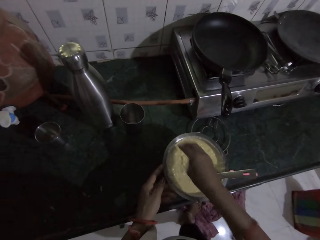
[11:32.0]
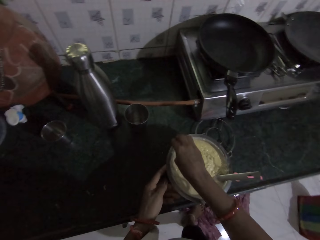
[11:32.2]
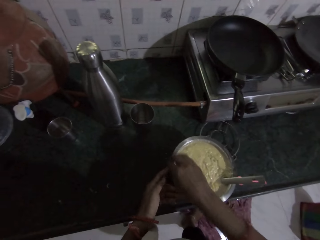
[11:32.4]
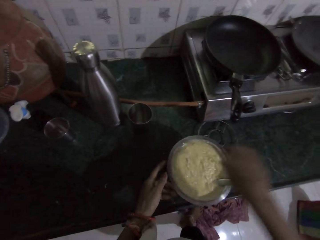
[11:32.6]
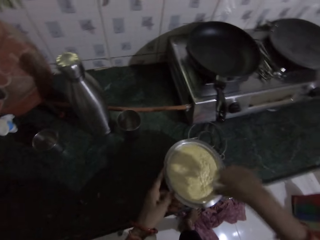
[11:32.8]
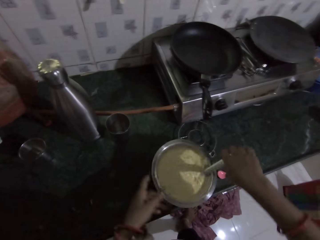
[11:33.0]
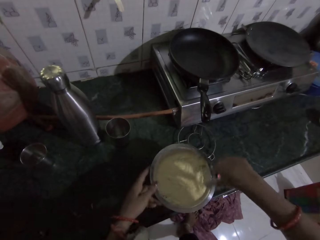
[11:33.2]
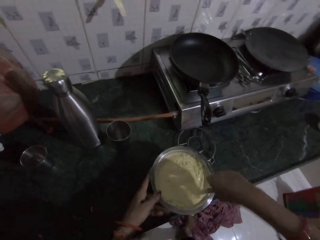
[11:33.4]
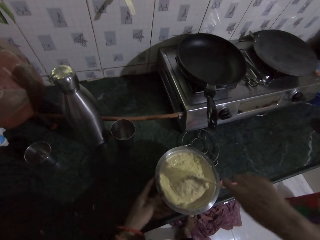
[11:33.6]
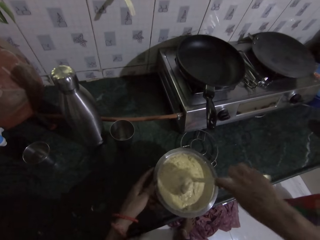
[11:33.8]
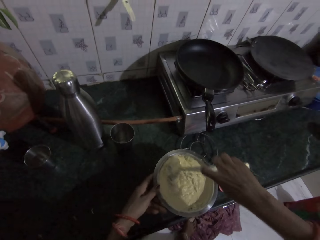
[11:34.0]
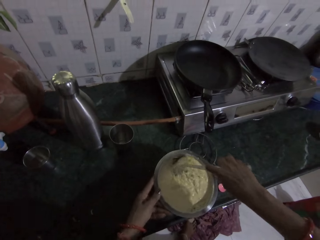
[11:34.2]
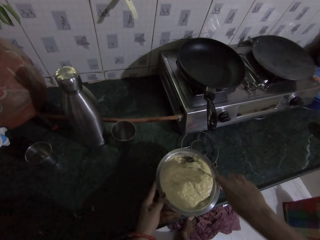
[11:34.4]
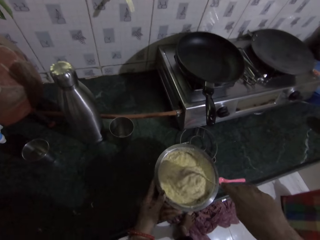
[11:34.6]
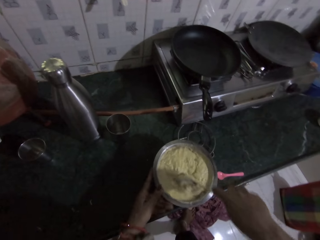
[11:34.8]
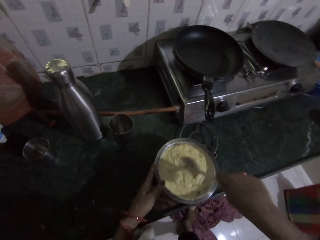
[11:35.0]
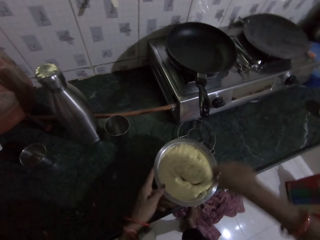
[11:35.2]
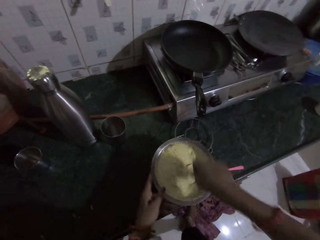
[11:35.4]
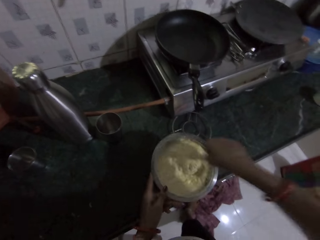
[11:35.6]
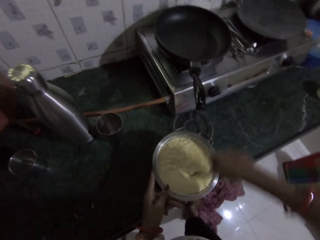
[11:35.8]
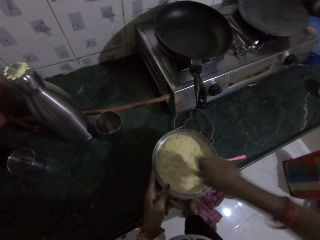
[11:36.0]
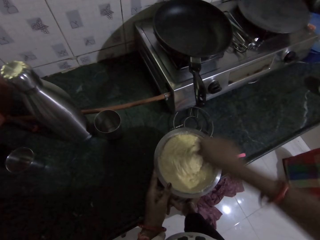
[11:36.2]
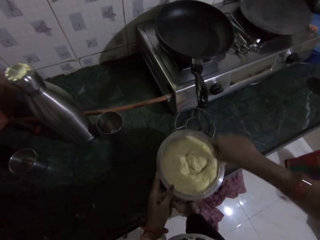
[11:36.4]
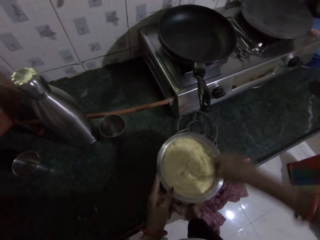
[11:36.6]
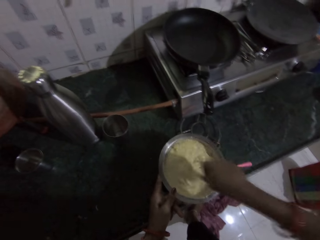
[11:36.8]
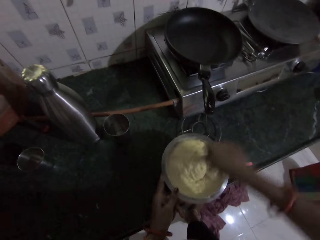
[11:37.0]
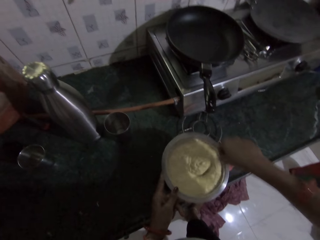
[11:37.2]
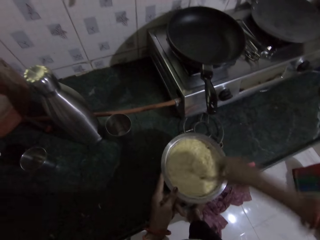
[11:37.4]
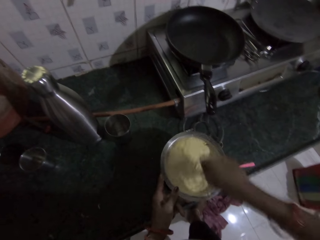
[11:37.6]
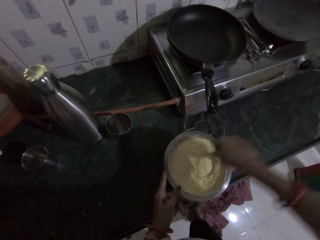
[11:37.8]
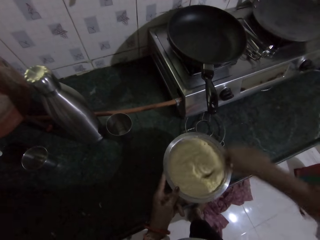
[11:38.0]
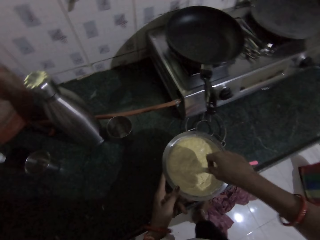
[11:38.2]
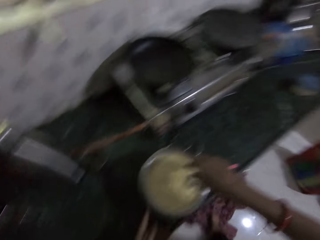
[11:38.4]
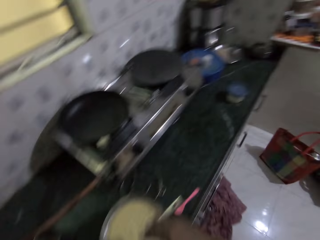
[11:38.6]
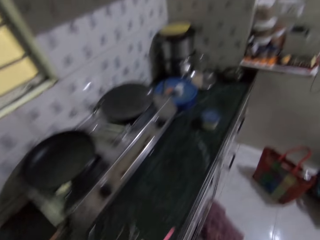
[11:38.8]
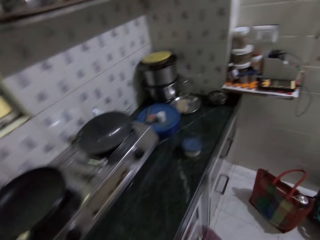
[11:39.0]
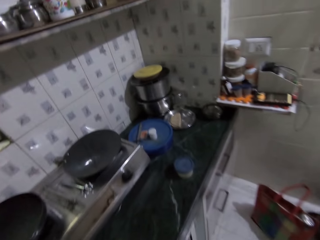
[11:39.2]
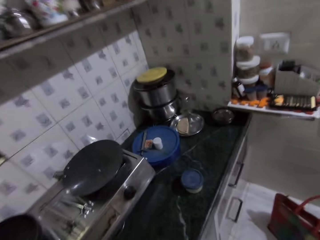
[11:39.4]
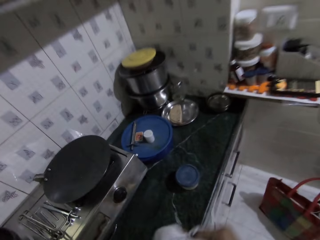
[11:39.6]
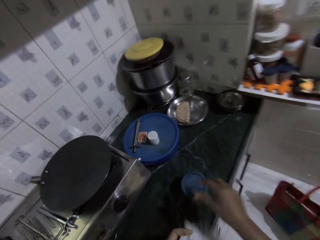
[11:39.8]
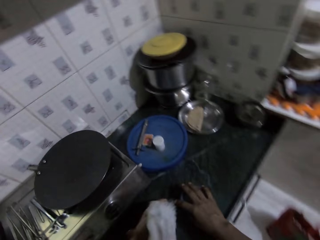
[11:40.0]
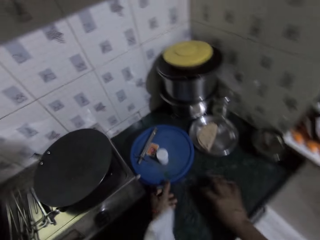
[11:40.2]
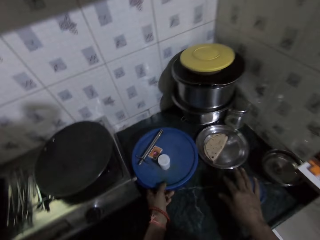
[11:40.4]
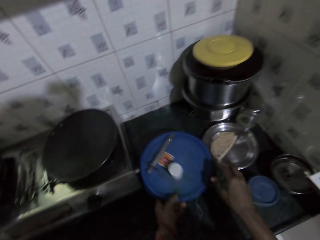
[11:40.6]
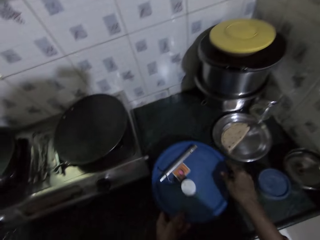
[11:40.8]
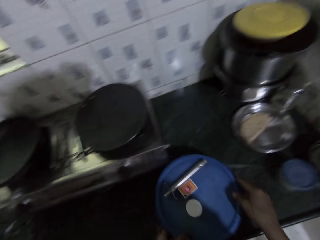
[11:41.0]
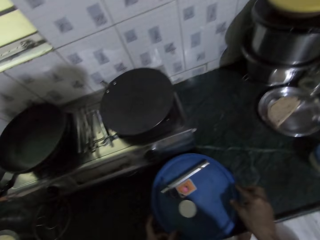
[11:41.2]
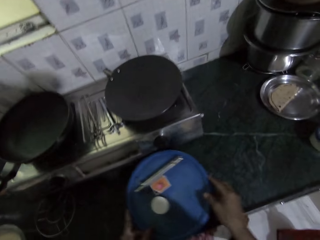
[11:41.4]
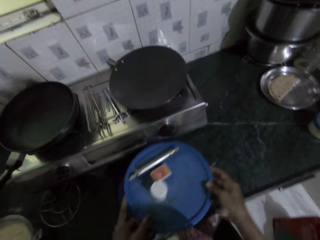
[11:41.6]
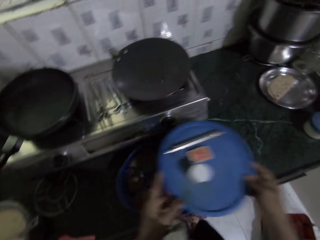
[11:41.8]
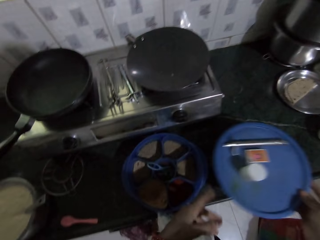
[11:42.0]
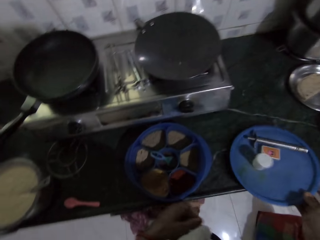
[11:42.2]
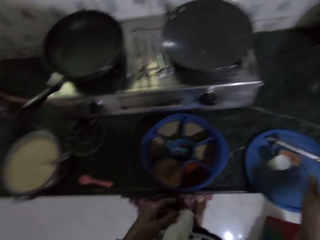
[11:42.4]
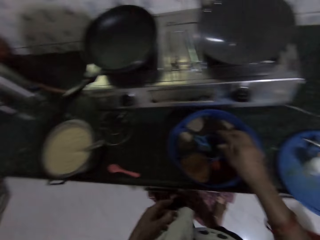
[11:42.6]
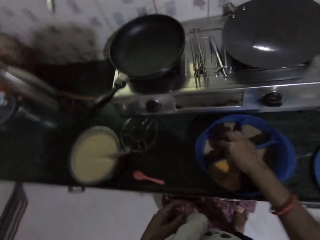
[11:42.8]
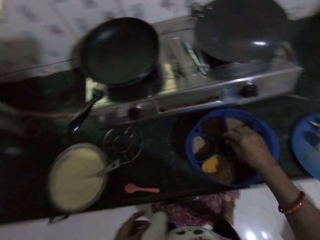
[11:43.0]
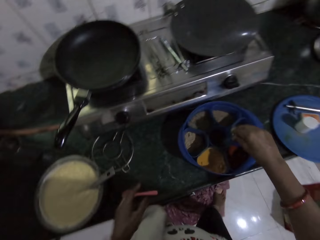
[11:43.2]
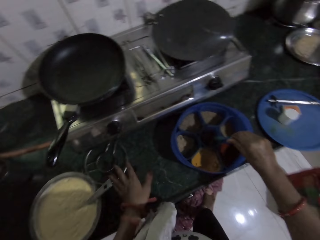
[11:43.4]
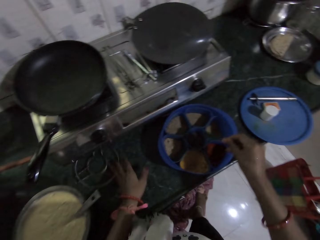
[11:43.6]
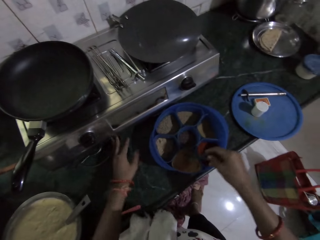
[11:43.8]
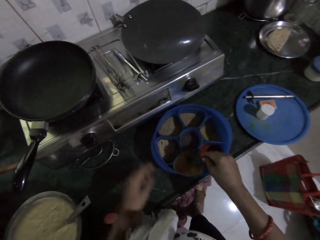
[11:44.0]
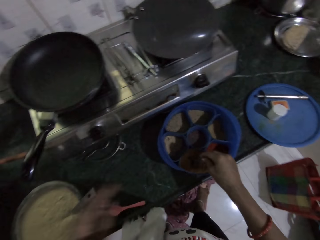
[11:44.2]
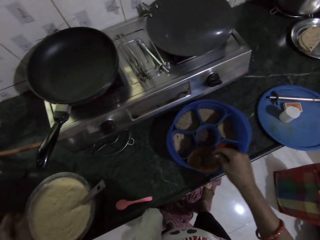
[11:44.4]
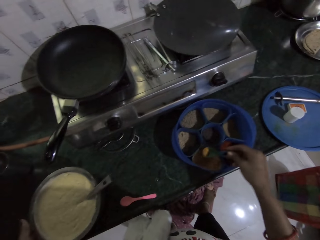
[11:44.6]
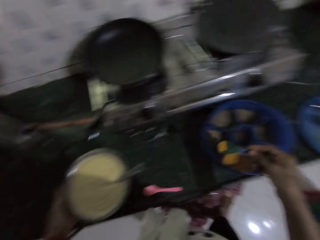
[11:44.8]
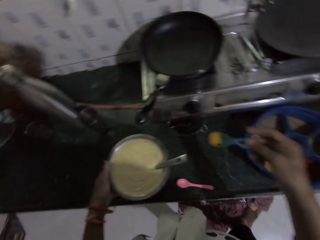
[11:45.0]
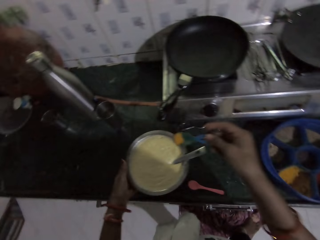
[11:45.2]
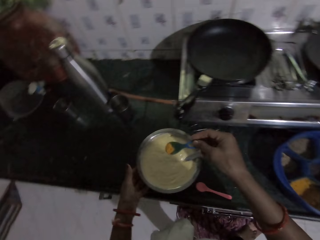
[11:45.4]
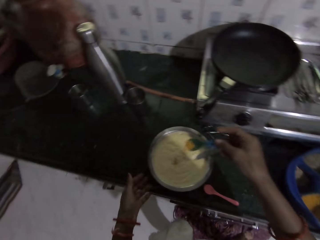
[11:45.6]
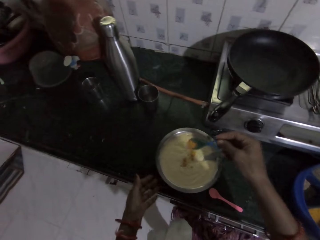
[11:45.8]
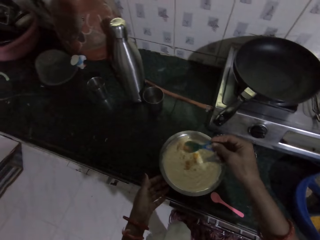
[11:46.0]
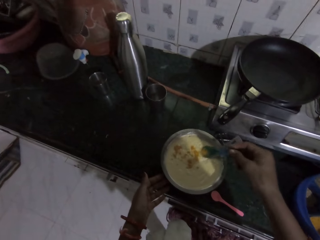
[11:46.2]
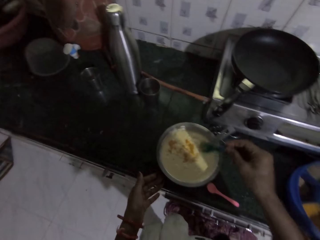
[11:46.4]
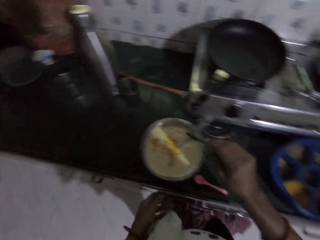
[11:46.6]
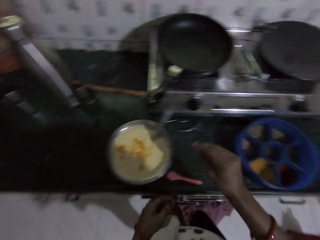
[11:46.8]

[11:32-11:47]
The camera wearer puts food in the cooking pot. She stirs the dough in the stainless bowl with the spoon in her right hand. She walks in the room. She moves a plastic container on the countertop with her right hand. She moves the plastic container on the countertop with her hands. She pulls a bucket. She removes the lid of the plastic container with her hands. She places the lid of the plastic container on the countertop with her right hand. She picks a spoon from the plastic container with her right hand. She holds the spoon. She moves metal on the countertop. She takes curry spice from the plastic container with the spoon in her right hand. She pours the curry spice on the dough in the stainless bowl with the spoon in her right hand.

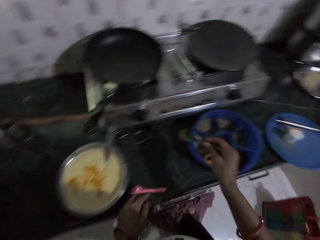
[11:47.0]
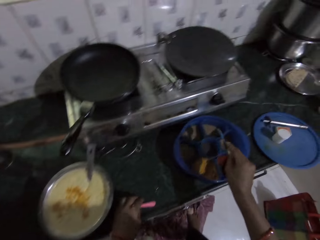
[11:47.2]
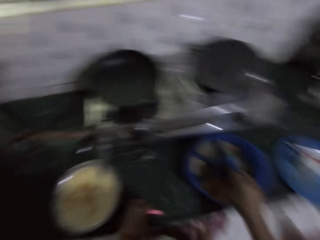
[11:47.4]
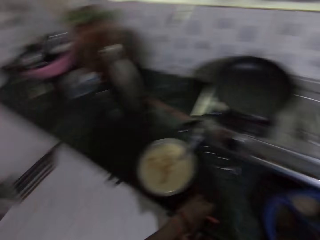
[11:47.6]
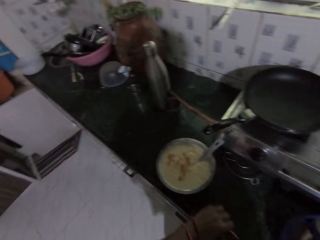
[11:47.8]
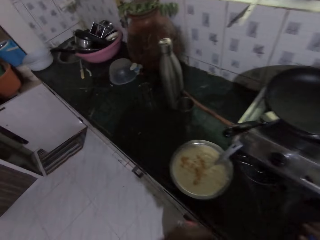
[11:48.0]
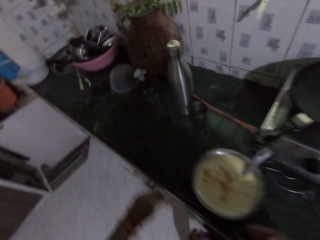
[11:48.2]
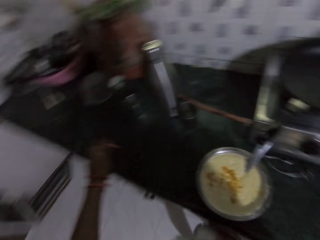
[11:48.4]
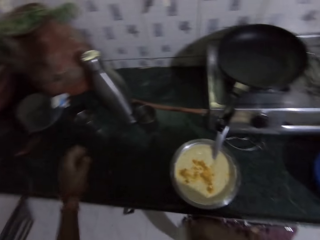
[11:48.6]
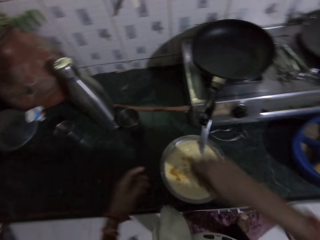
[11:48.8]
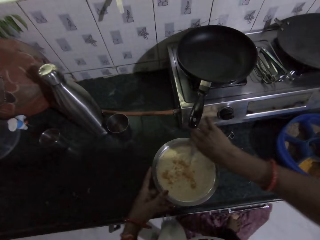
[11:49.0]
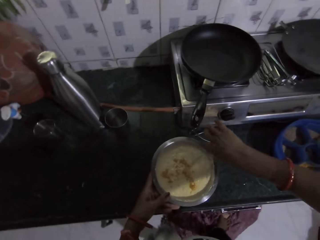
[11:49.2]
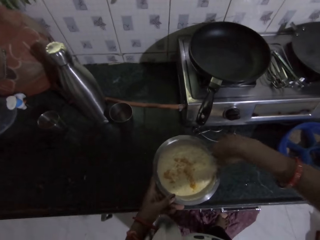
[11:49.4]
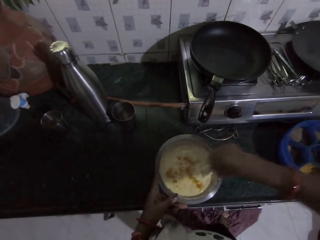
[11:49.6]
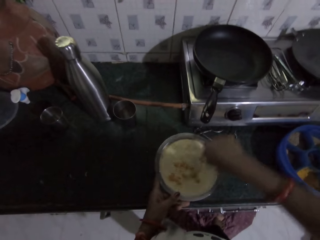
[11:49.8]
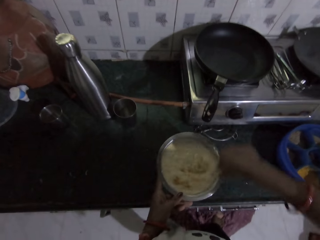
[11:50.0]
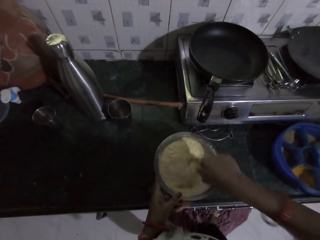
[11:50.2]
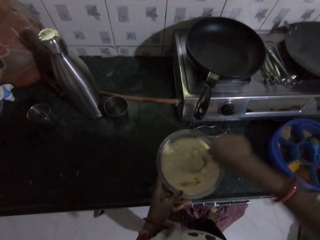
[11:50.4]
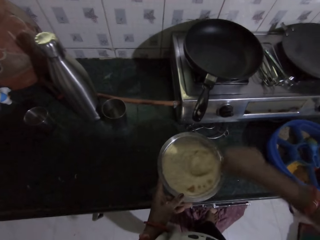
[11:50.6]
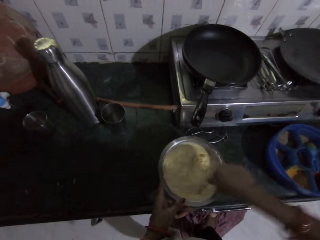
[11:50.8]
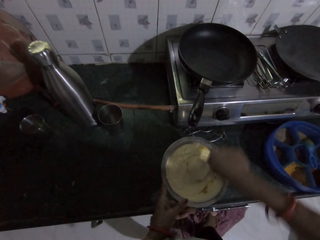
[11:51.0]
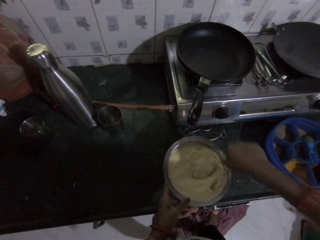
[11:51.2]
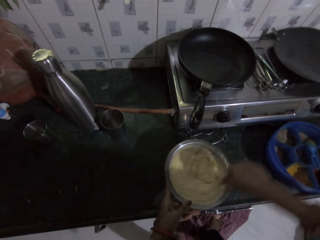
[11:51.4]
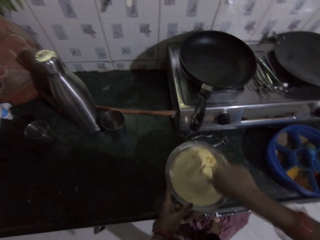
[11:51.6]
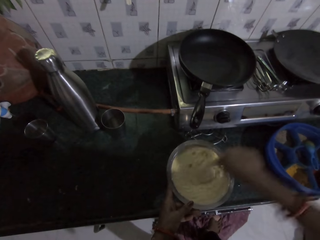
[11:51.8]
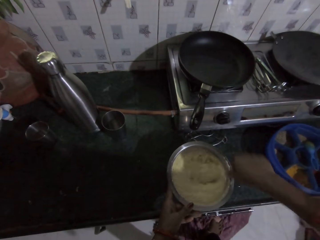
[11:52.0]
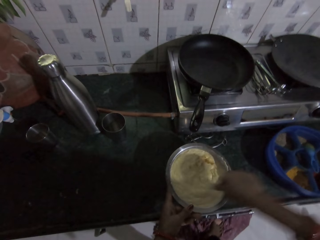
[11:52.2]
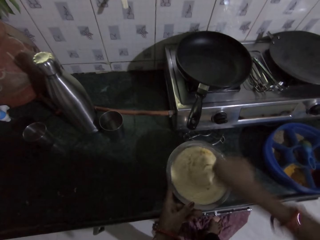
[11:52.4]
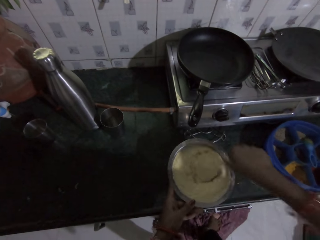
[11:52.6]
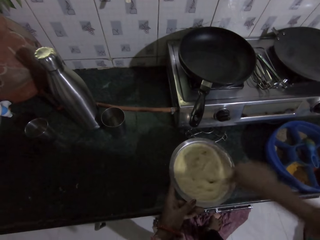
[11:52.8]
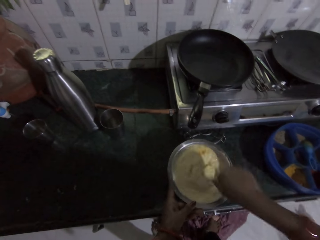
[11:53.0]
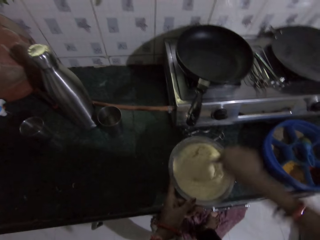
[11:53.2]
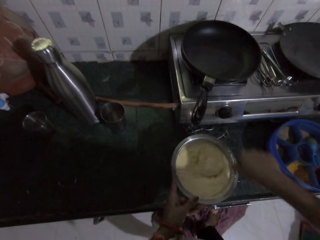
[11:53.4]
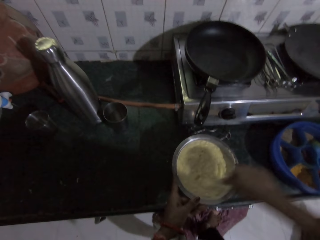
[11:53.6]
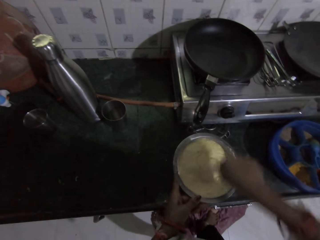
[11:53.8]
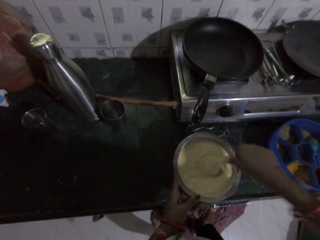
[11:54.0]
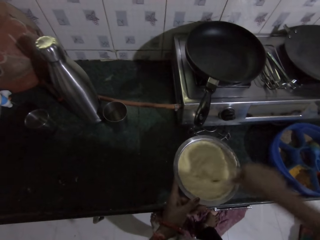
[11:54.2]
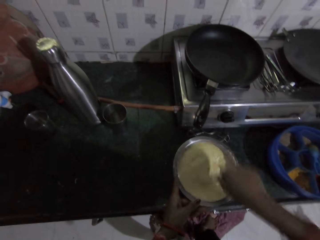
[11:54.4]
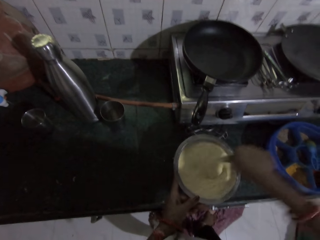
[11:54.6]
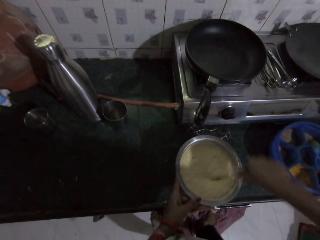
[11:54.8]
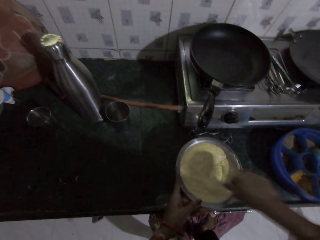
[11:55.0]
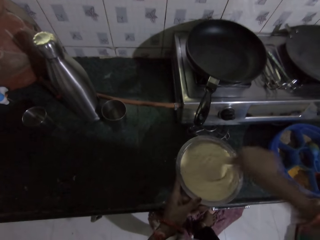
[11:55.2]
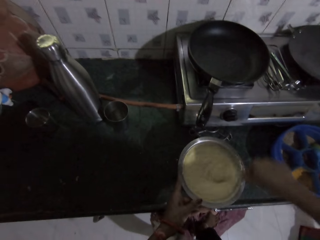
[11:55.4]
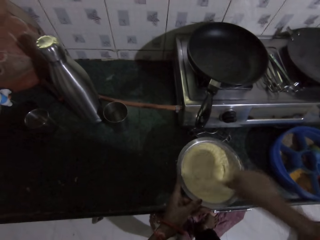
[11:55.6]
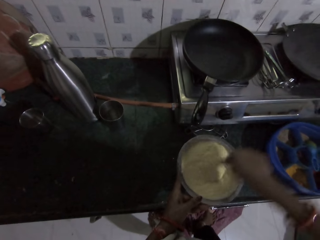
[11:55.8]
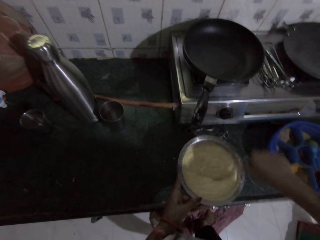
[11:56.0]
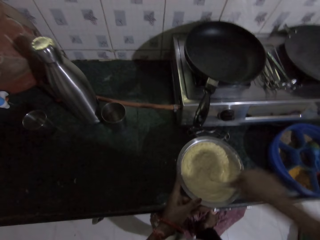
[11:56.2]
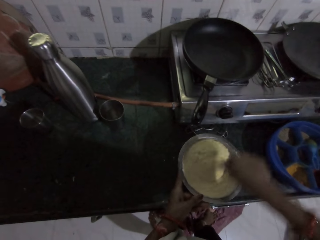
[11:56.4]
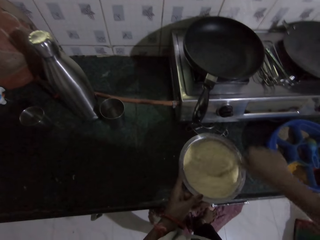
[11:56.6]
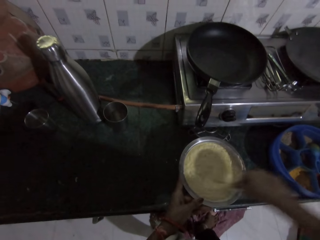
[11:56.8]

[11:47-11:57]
The camera wearer places the spoon in the plastic container with her right hand. She walks in the room. She holds the stainless bowl on the countertop with her left hand. She stirs the dough in the stainless bowl with the spoon in her right hand.
